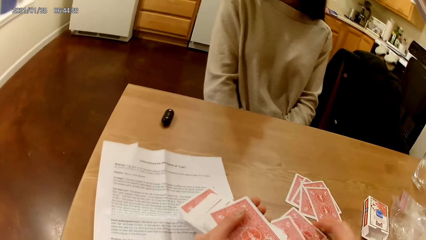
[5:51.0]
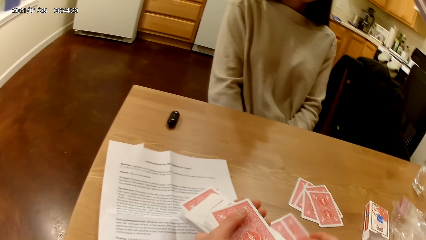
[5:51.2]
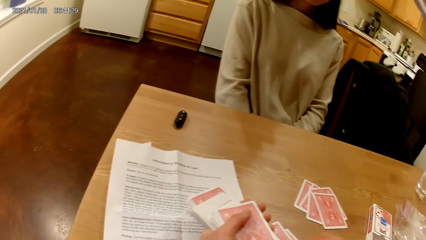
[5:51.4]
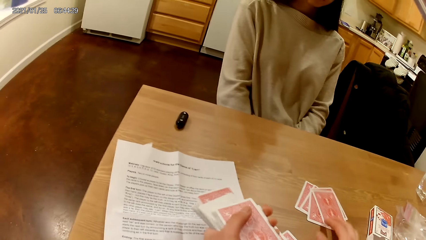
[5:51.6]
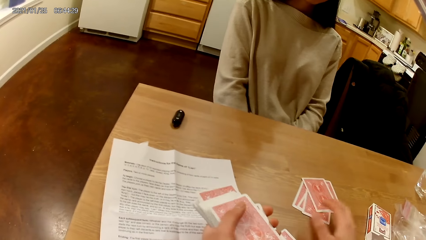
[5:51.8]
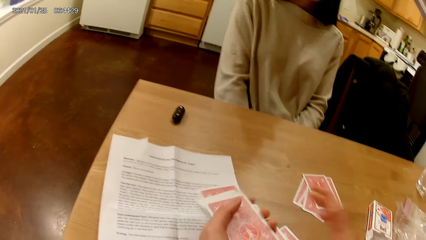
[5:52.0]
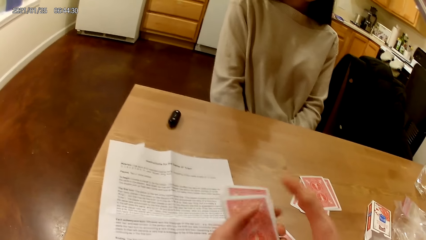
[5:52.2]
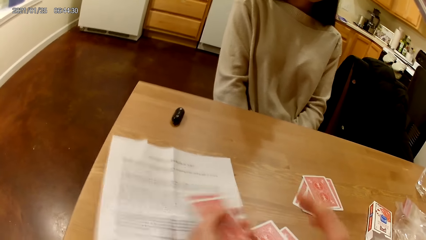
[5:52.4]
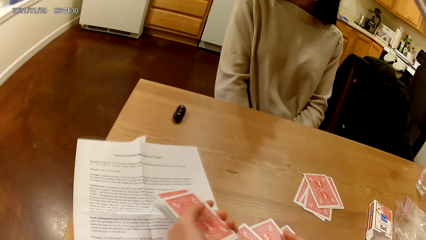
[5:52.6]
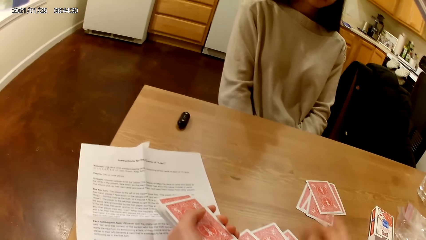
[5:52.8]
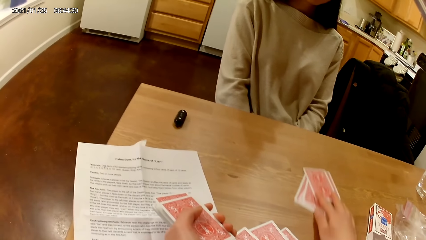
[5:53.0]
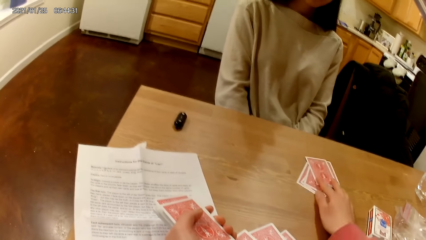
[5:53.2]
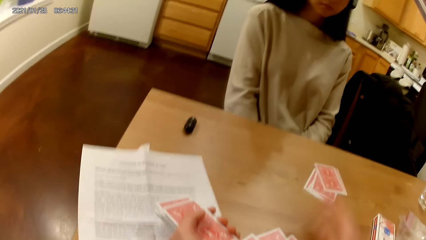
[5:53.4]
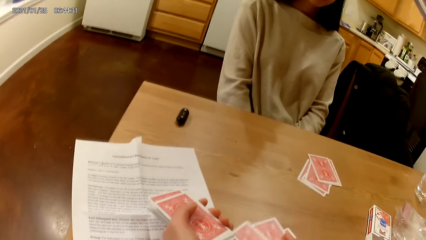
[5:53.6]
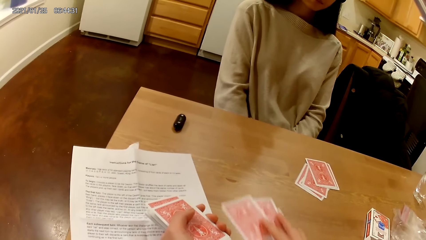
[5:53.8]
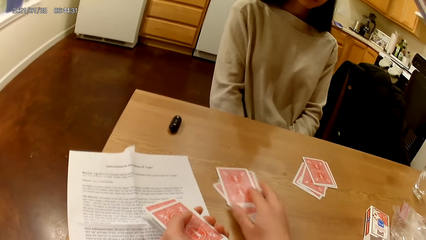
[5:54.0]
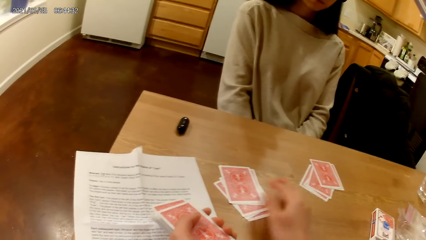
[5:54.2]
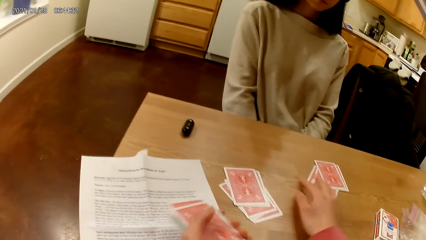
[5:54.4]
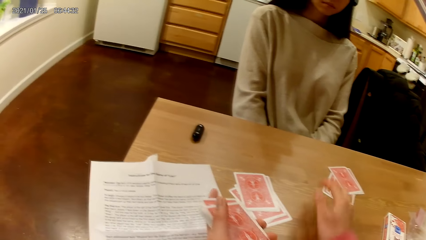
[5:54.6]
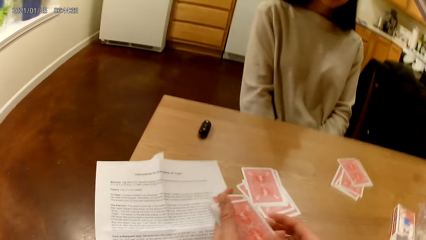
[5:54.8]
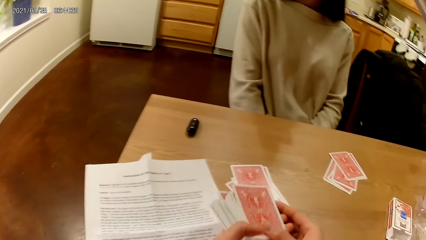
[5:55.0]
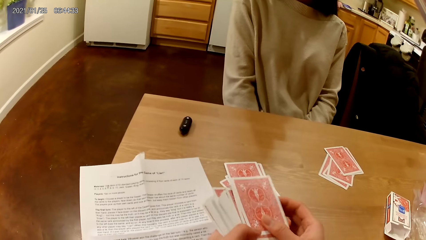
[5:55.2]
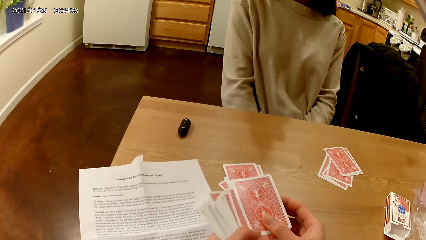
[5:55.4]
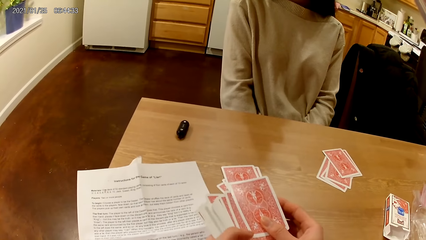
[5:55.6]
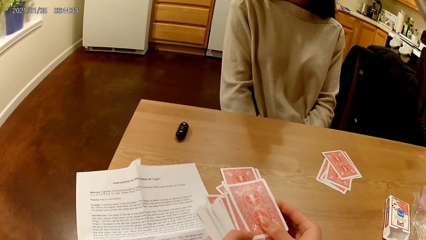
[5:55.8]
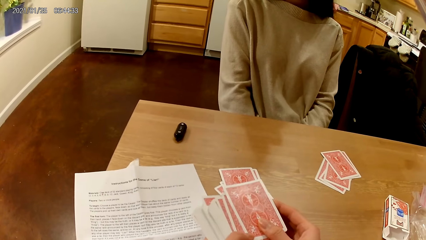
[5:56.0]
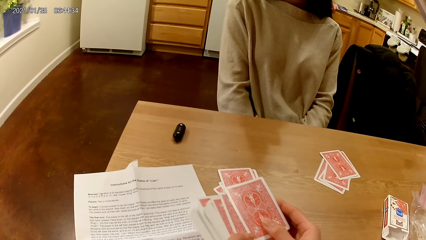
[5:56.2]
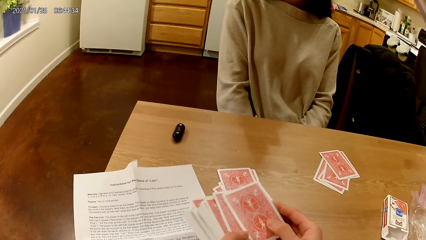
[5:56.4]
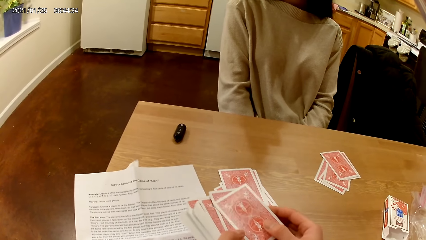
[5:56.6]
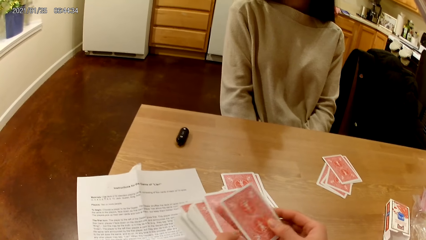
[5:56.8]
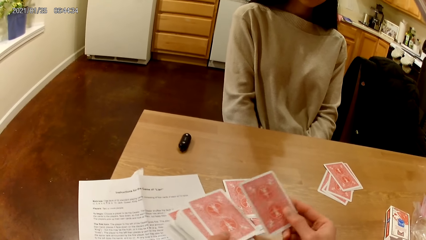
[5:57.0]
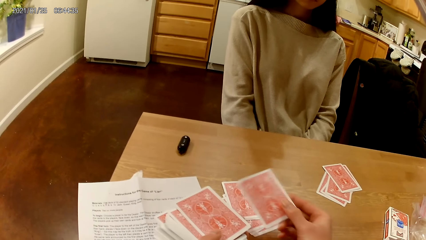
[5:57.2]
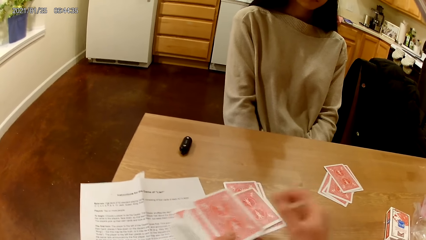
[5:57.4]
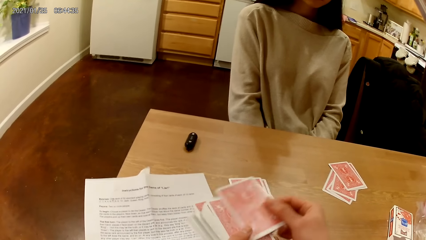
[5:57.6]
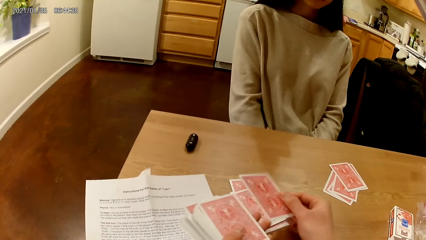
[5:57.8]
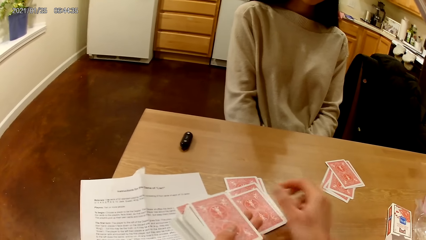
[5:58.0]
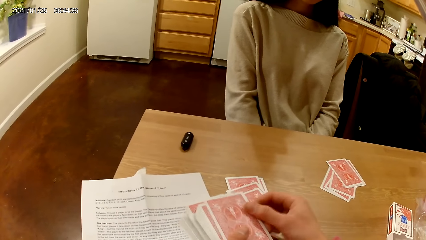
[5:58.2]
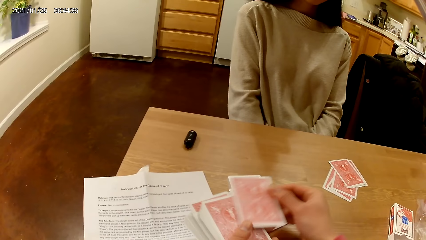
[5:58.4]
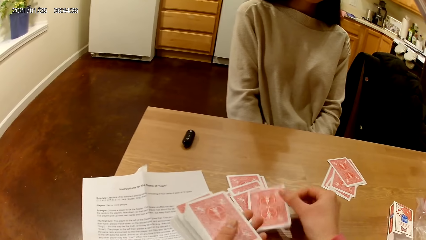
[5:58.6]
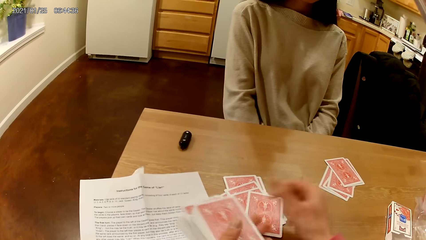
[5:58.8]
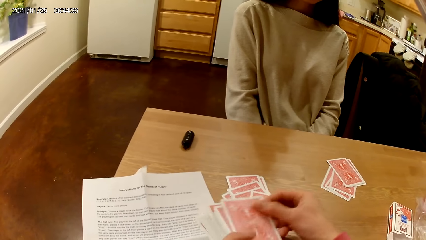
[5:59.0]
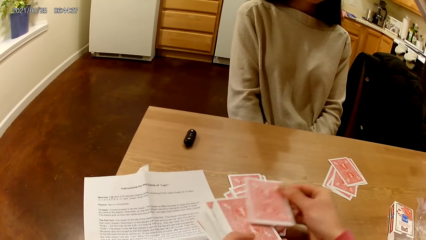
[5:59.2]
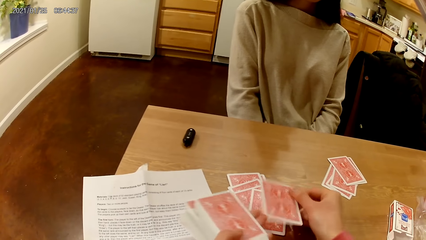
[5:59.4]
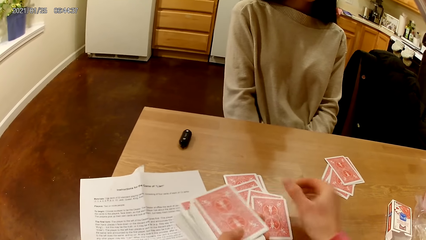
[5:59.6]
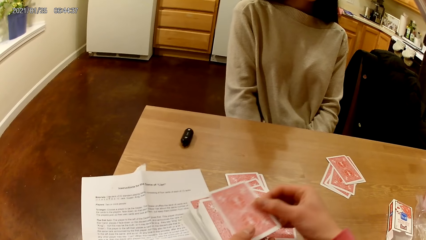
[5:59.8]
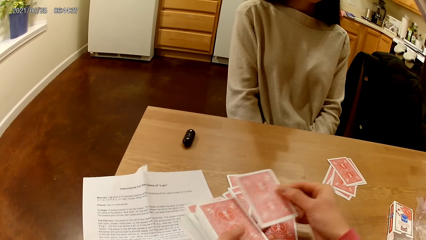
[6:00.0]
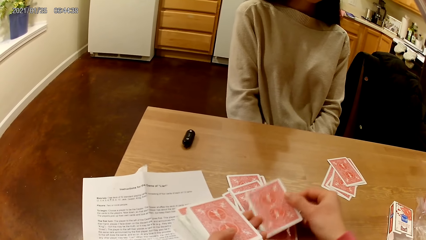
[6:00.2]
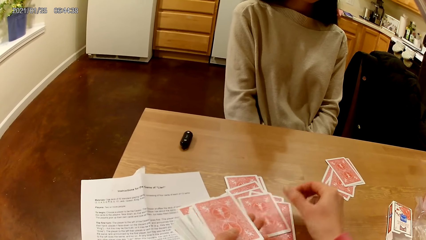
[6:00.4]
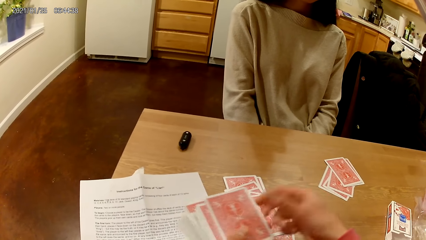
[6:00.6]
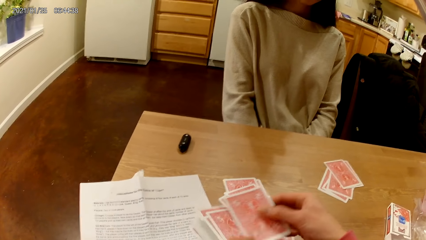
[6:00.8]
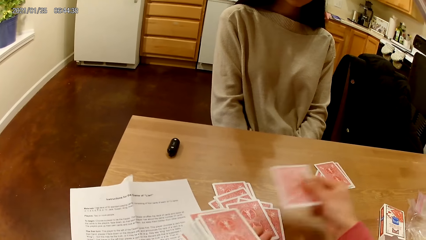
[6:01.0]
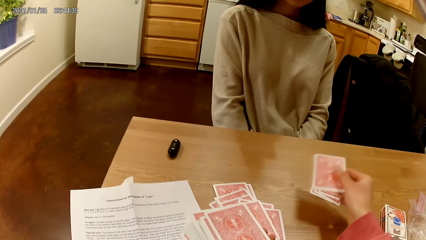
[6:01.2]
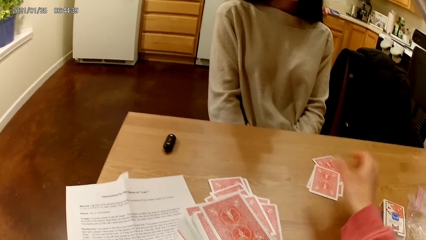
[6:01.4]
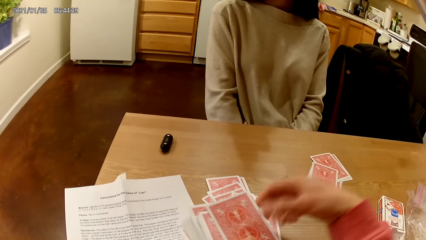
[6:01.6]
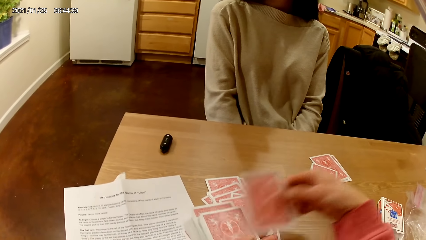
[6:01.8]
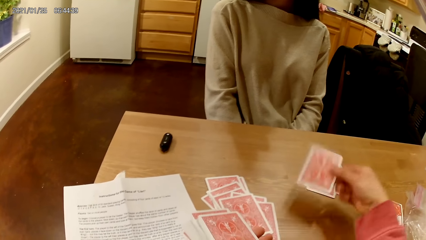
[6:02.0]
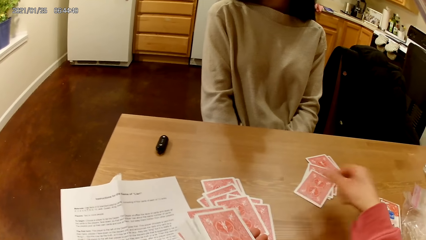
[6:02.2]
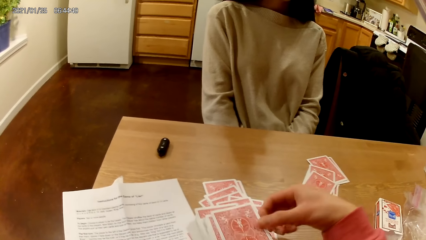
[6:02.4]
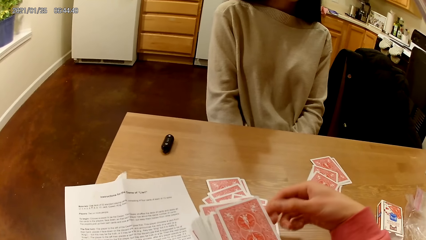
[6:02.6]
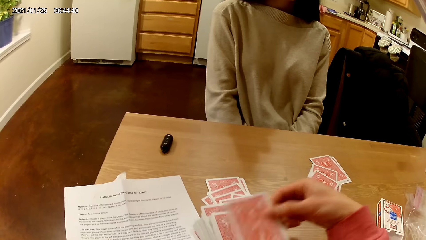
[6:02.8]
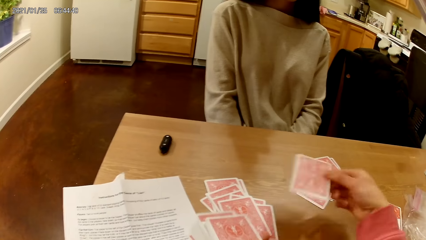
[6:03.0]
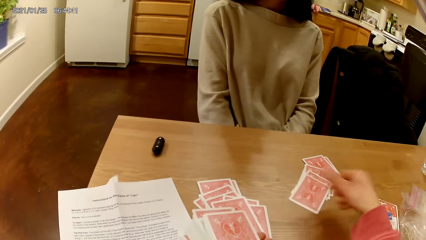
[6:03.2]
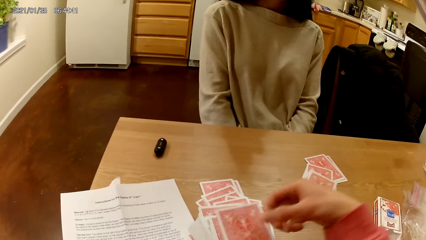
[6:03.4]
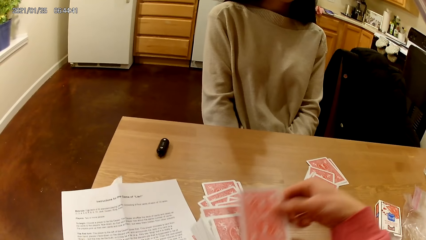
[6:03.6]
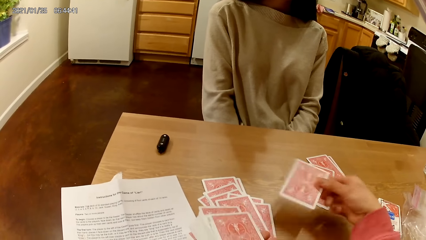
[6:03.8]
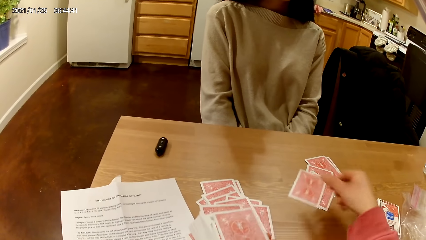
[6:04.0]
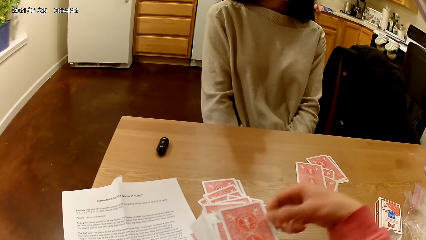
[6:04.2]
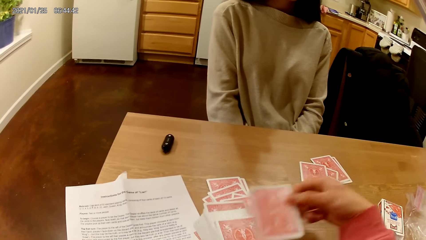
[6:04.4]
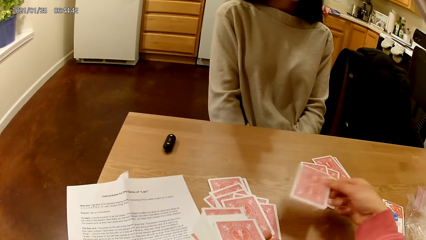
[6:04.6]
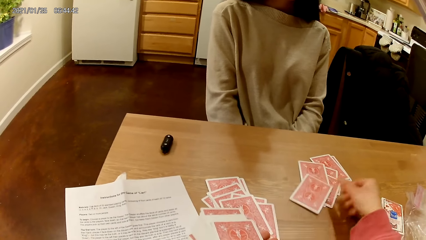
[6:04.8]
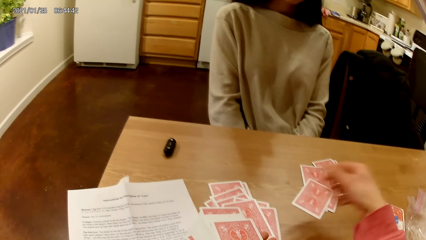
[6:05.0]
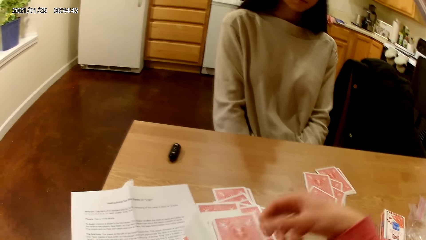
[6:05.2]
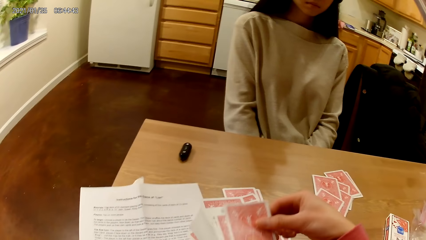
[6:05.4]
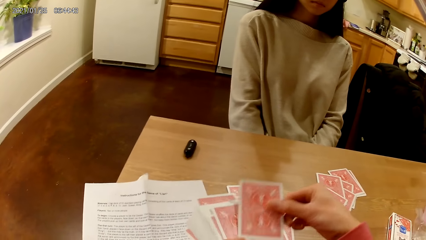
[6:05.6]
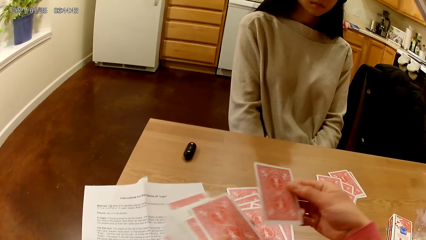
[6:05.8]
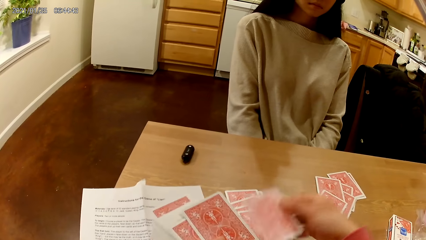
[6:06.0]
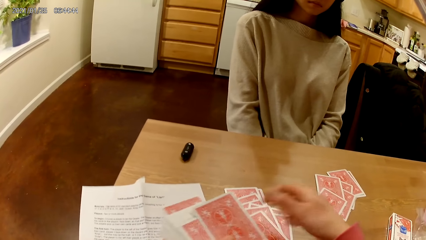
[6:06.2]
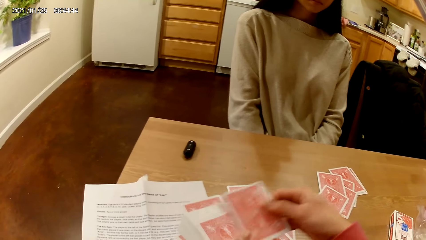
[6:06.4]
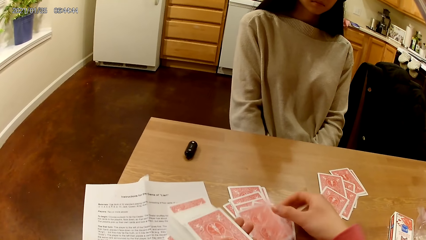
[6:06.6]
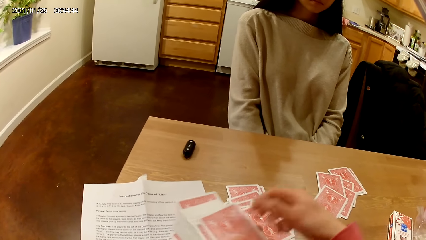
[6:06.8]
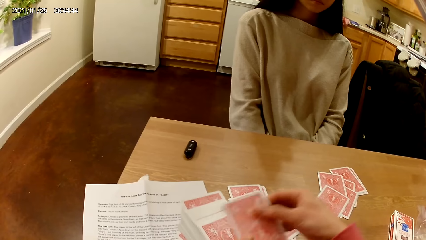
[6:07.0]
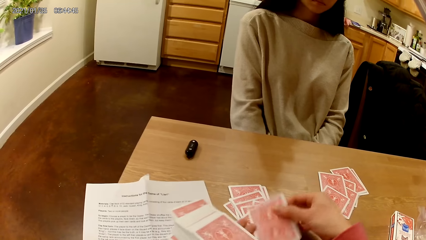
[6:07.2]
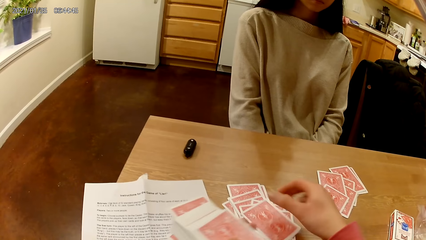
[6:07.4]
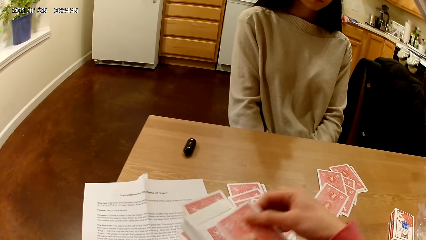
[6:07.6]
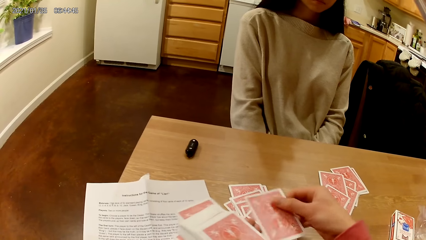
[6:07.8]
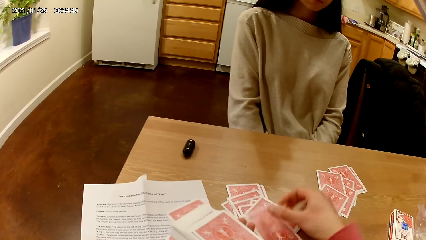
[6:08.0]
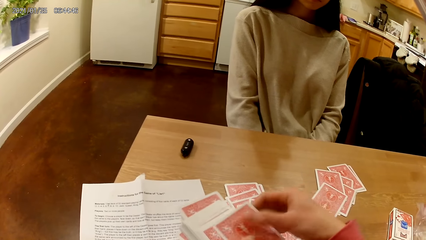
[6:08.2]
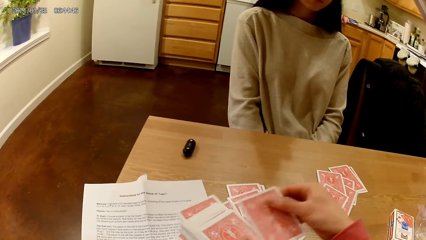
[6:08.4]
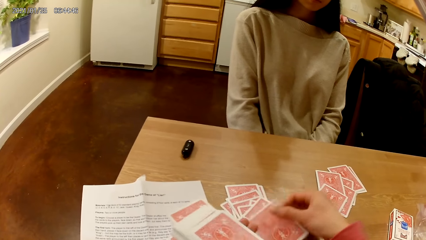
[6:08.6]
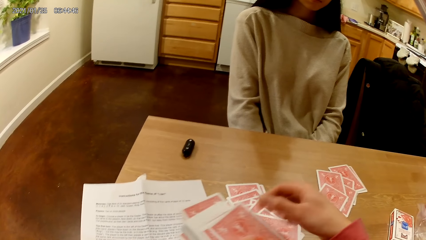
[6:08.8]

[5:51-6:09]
The camera wearer places the playing card on the face down playing cards close to her on the table with her right hand. She shifts the face down playing cards on the table with her right hand. She picks a playing card from the playing cards in her left hand with her right hand. She places the playing card on the face down playing cards close to her on the table with her right hand. She picks a playing card from the playing cards in her left hand with her right hand. She places the playing card on the face down playing cards close to her on the table with her right hand. She picks a playing card from the playing cards in her left hand with her right hand. She places the playing card on the face down playing cards close to her on the table with her right hand. She picks a playing card from the playing cards in her left hand with her right hand. She places the playing card on the face down playing cards close to her on the table with her right hand. She picks a playing card from the playing cards in her left hand with her right hand. She places the playing card on the face down playing cards close to her on the table with her right hand. She picks a playing card from the playing cards in her left hand with her right hand. She places the playing card on the face down playing cards close to a woman on the table with her right hand. She picks a playing card from the playing cards in her left hand with her right hand. She places the playing card on the face down playing cards close to the woman on the table with her right hand. She picks a playing card from the playing cards in her left hand with her right hand. She places the playing card on the face down playing cards close to the woman on the table with her right hand. She picks a playing card from the playing cards in her left hand with her right hand. She places the playing card on the face down playing cards close to the woman on the table with her right hand. She picks a playing card from the playing cards in her left hand with her right hand. She places the playing card on the face down playing cards close to the woman on the table with her right hand. She picks a playing card from the playing cards in her left hand with her right hand. She places the playing card on the face down playing cards close to her on the table with her right hand. She picks a playing card from the playing cards in her left hand with her right hand. She places the playing card on the face down playing cards close to her on the table with her right hand. She picks a playing card from the playing cards in her left hand with her right hand. She places the playing card on the face down playing cards close to her on the table with her right hand. She picks a playing card from the playing cards in her left hand with her right hand. She places the playing card on the face down playing cards close to her on the table with her right hand. She picks a playing card from the playing cards in her left hand with her right hand.
